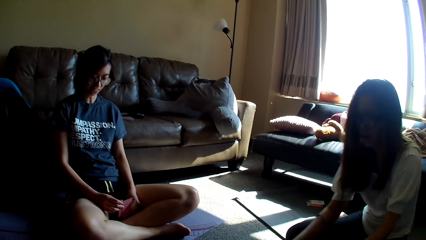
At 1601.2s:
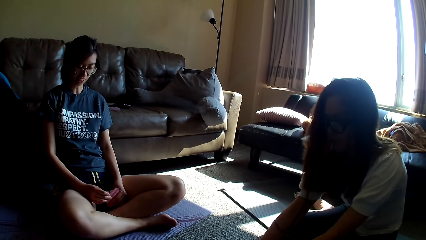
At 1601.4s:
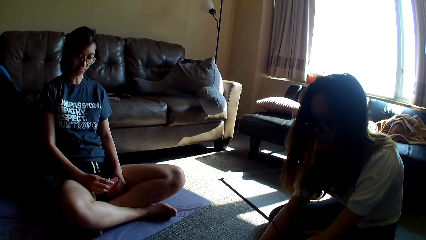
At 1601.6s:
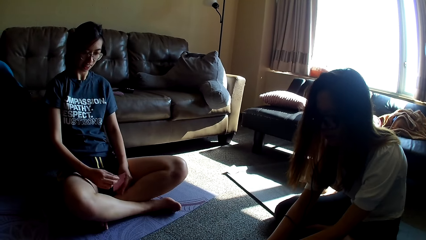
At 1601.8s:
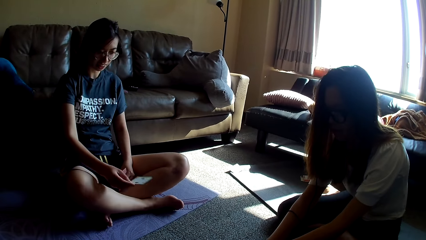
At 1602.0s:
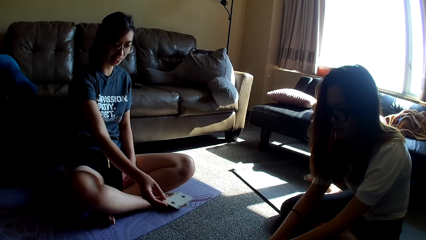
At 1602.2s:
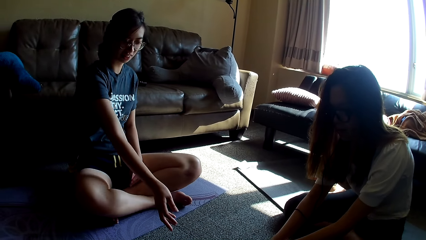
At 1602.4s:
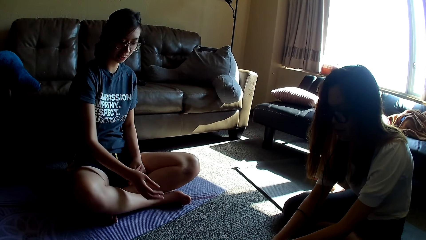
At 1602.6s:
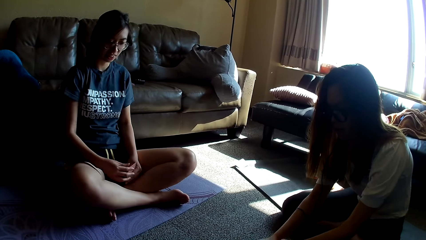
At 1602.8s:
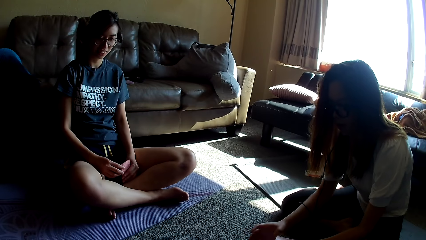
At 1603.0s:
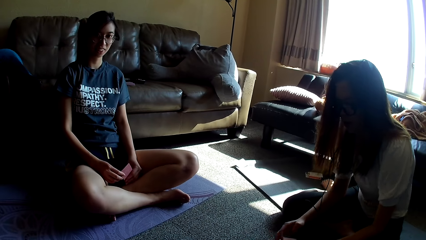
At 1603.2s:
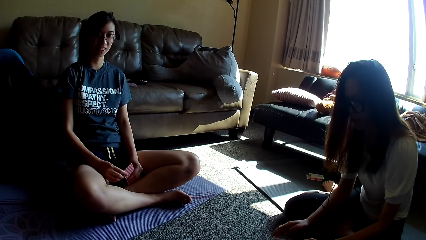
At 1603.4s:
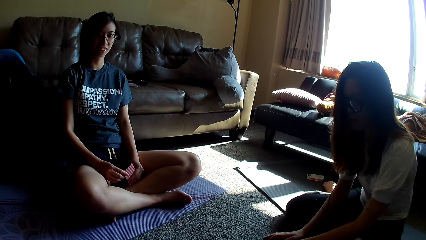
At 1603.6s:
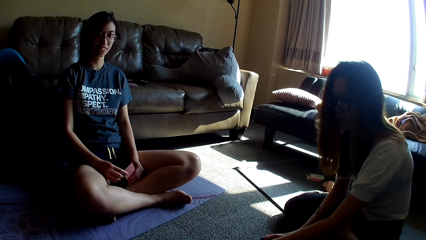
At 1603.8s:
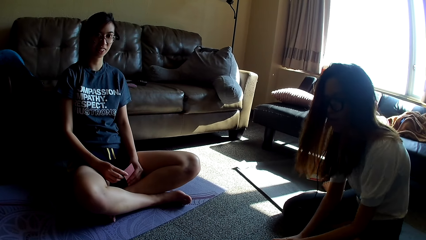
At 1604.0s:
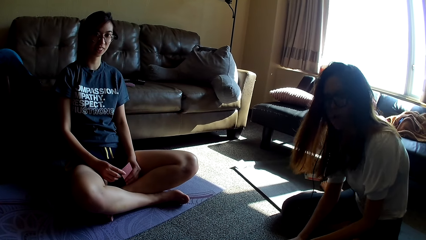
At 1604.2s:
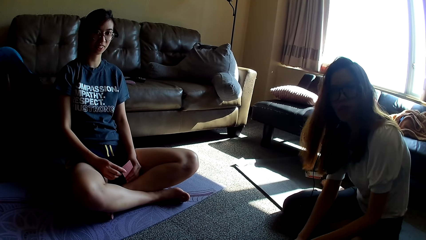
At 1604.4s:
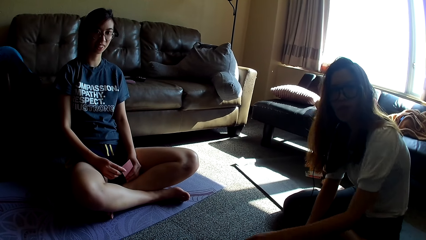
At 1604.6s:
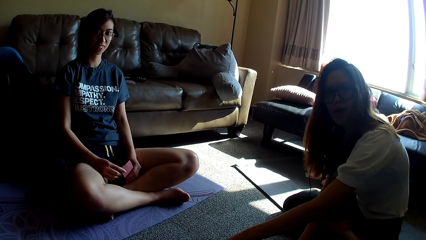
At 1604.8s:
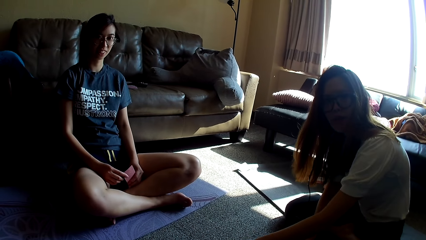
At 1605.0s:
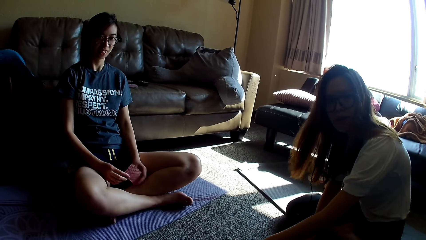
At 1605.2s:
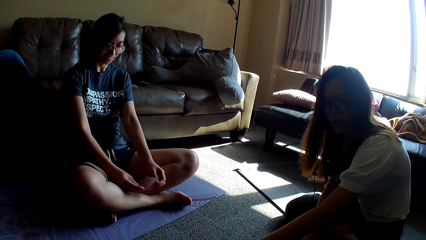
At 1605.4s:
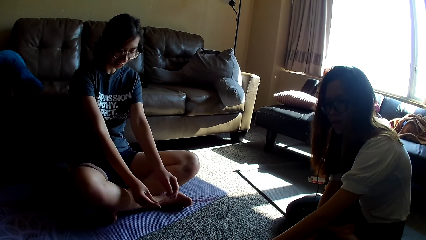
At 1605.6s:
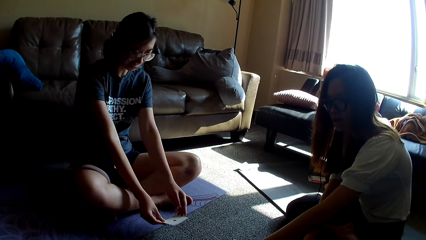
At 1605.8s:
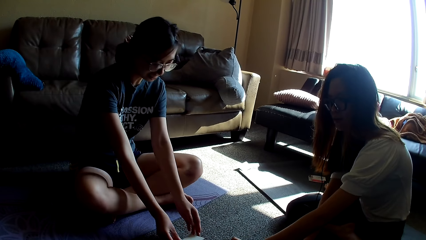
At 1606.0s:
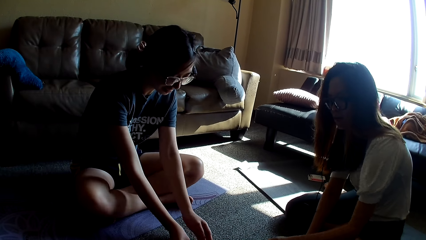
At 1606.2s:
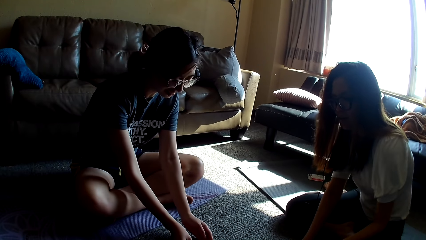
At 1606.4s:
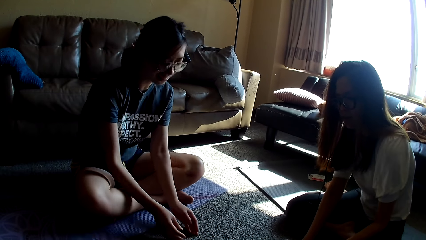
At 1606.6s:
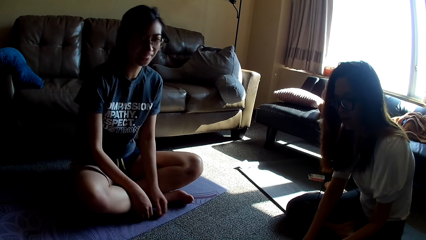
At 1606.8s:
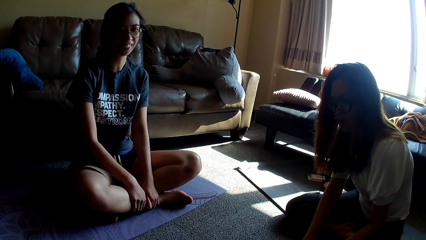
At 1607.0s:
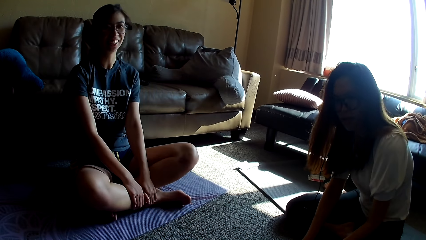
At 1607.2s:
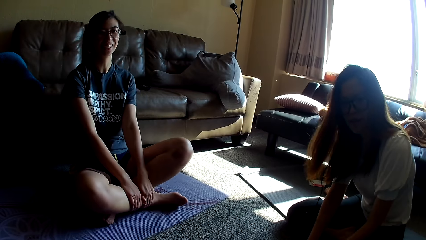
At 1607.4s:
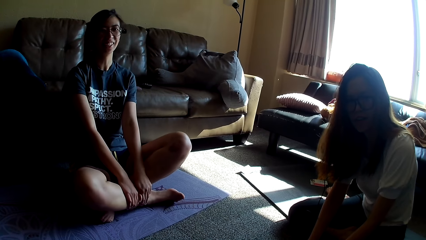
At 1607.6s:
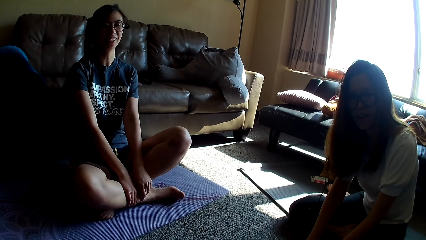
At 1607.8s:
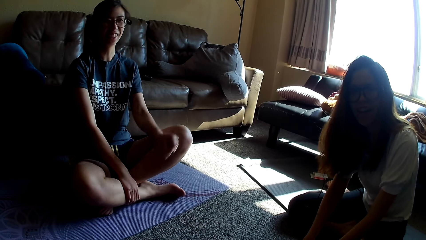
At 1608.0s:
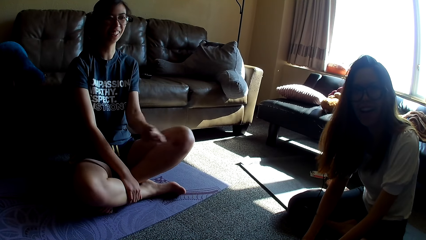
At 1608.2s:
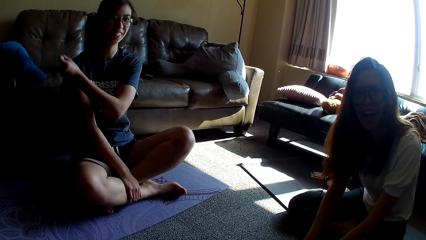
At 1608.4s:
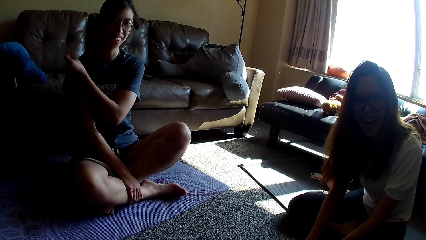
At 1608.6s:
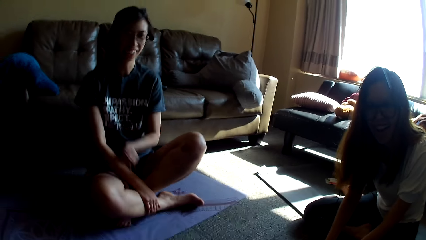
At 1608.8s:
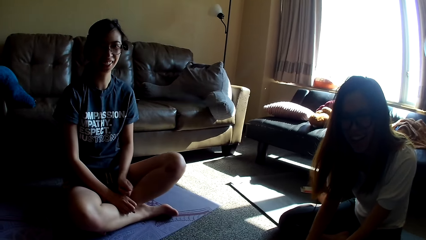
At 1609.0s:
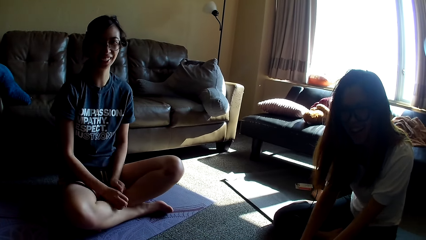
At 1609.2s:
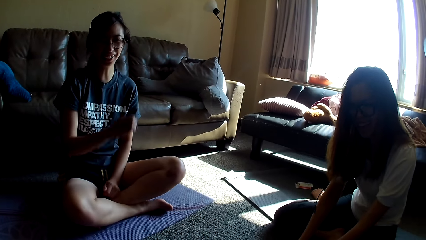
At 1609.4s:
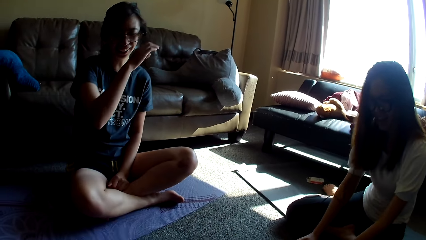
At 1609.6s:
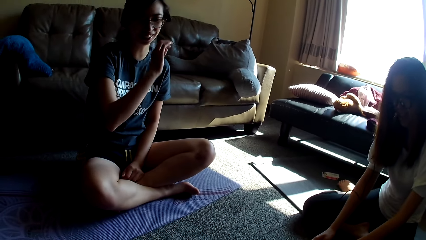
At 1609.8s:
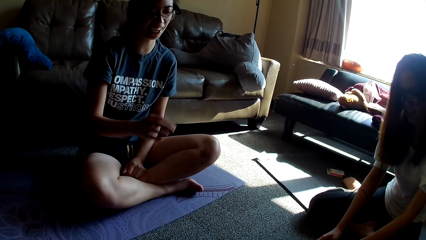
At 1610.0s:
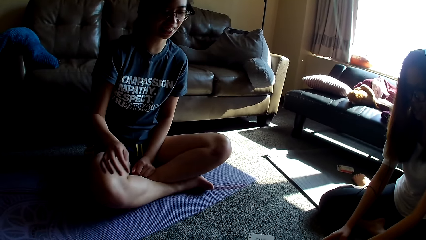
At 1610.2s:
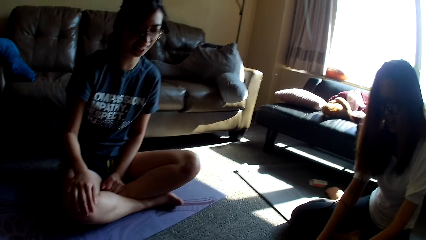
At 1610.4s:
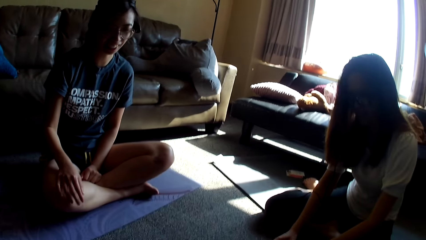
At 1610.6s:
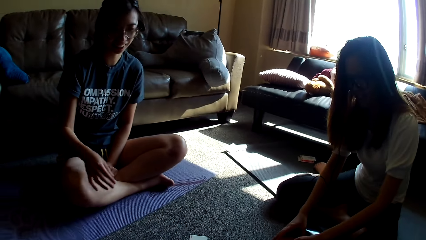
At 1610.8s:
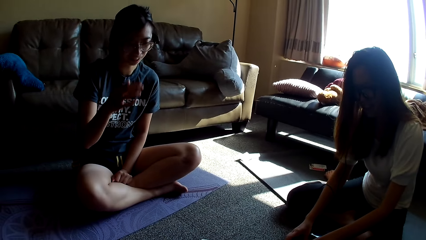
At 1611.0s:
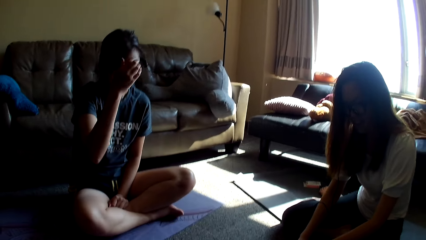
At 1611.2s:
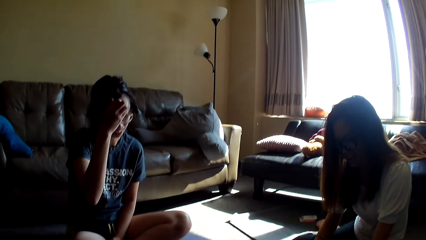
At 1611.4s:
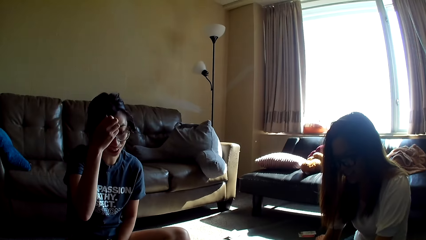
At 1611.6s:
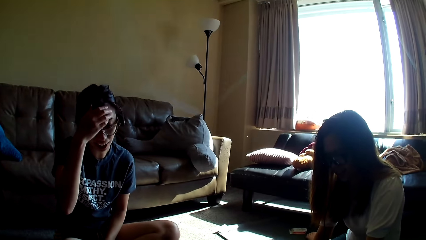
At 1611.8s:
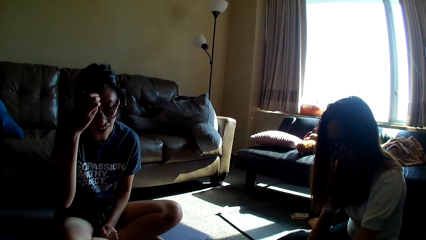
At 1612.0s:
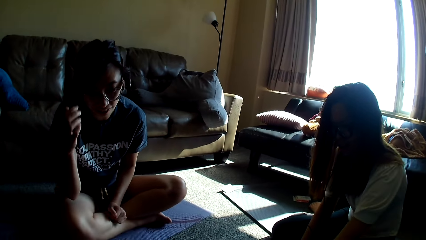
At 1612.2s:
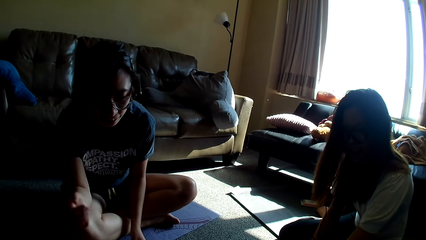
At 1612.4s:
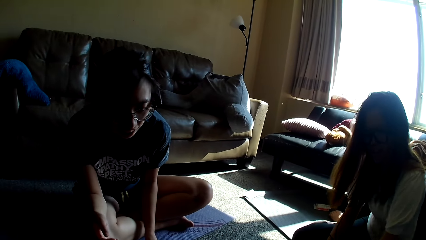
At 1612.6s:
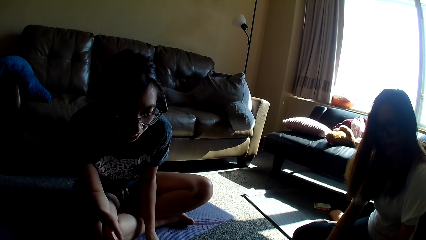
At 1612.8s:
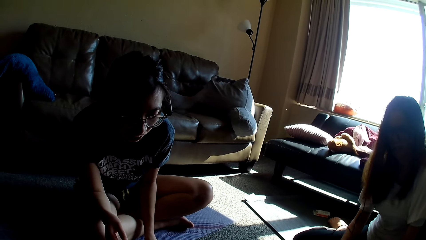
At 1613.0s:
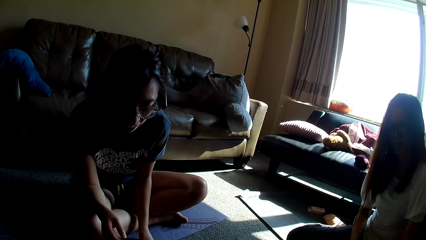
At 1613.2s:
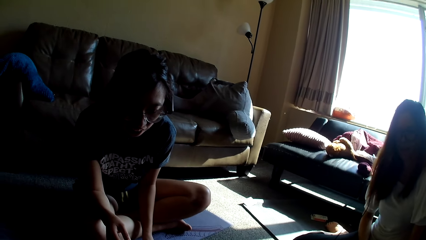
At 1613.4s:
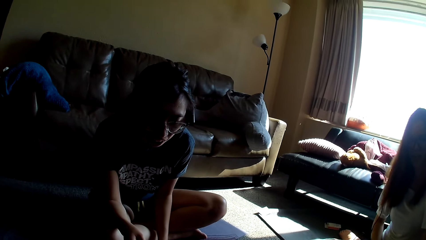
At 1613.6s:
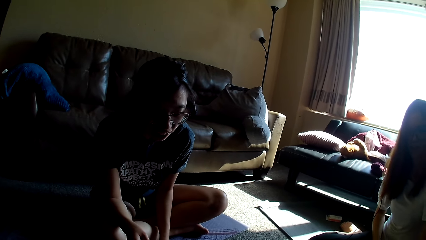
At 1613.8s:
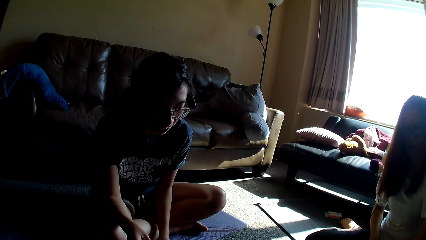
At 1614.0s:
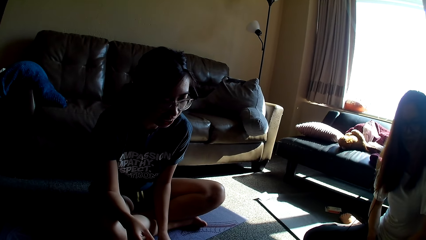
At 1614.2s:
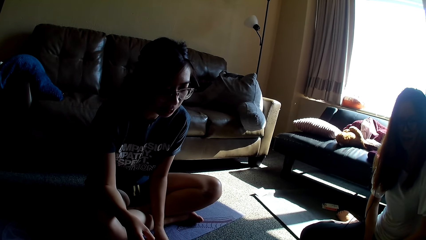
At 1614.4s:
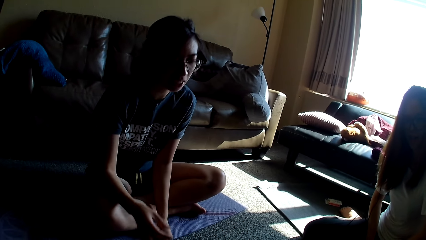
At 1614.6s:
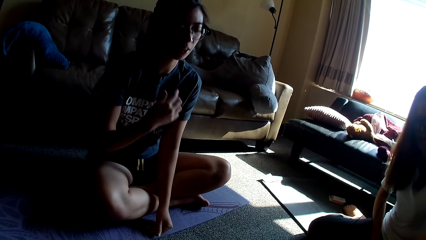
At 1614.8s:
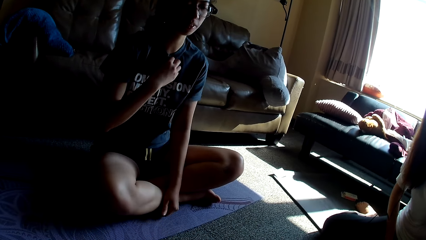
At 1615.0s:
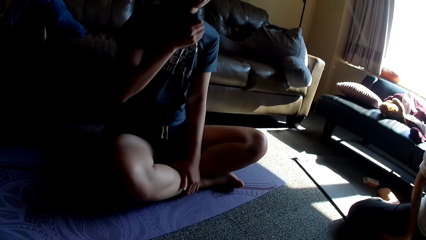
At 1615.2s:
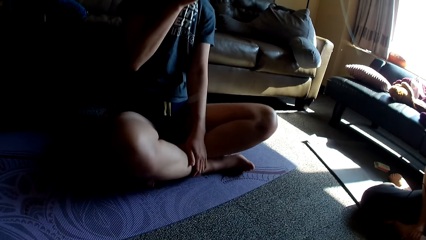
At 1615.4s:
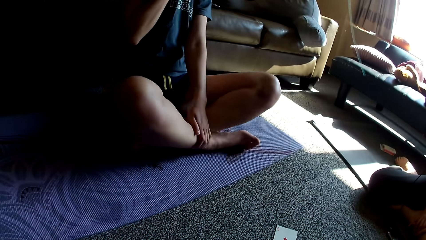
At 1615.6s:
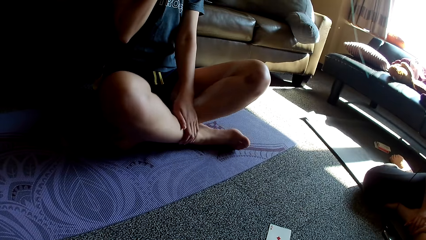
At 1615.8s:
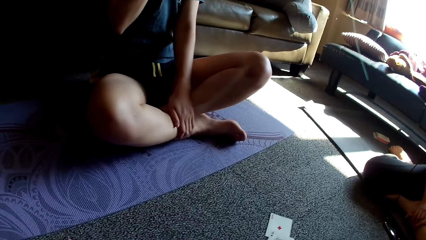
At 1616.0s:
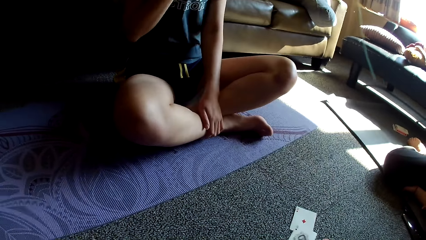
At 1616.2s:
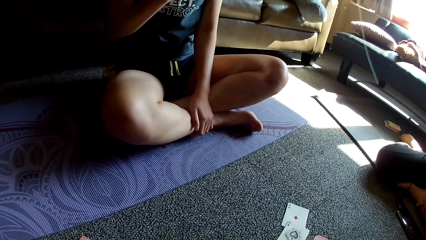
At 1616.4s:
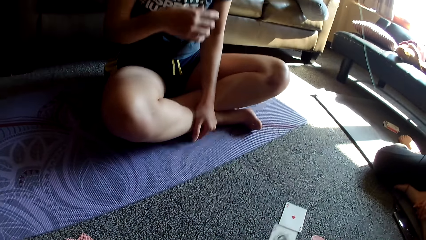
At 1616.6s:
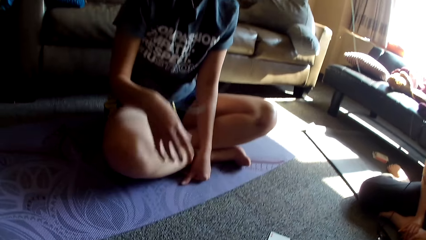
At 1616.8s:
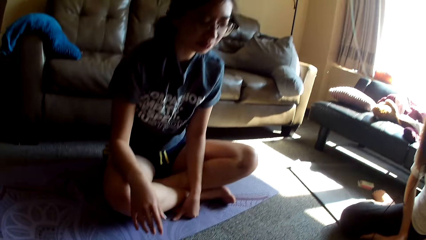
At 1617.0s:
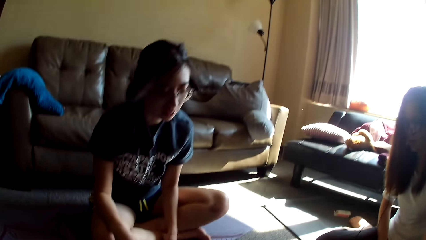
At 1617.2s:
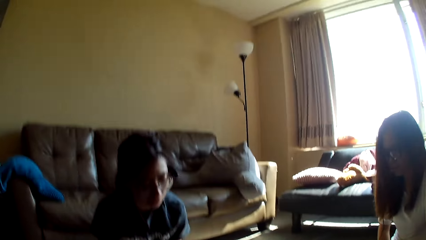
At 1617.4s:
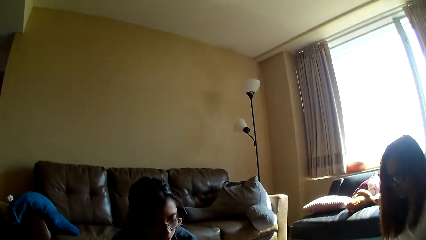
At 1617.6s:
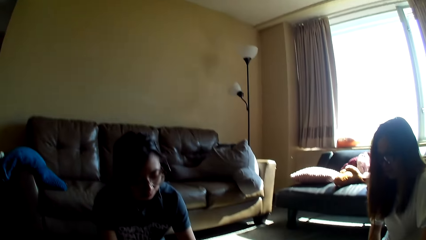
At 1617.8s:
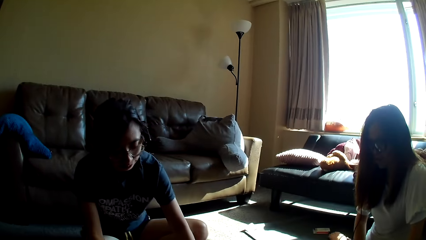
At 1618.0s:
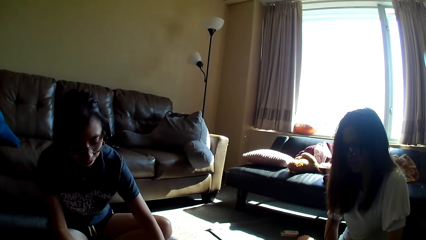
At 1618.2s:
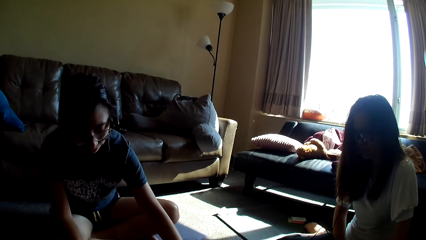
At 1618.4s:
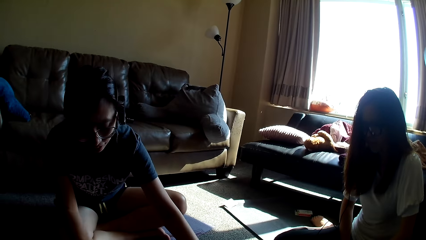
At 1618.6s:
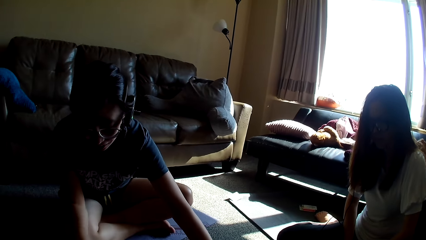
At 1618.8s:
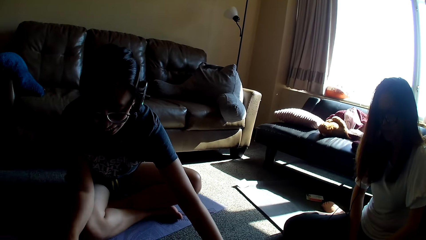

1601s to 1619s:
A lady leans forward. Another lady throws a card on the floor. A person picks up a card from the carpet. The second lady puts a card on the carpet. She holds the cards with both hands. The camera wearer talks. The second lady puts the card on the floor. She talks. She holds her legs. She snaps her fingers. She laughs. She moves her hand. She talks. The camera wearer talks. The second lady touches her forehead. She leans forward. She talks. The camera wearer talks. The second lady talks. She holds her leg. She holds her t-shirt. The camera wearer talks. The second lady moves her hands. She talks.
